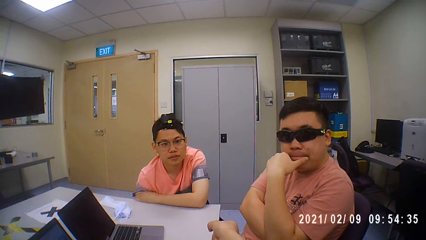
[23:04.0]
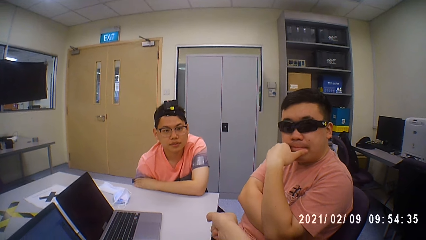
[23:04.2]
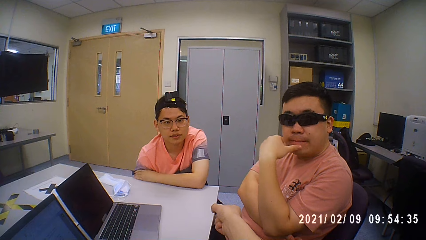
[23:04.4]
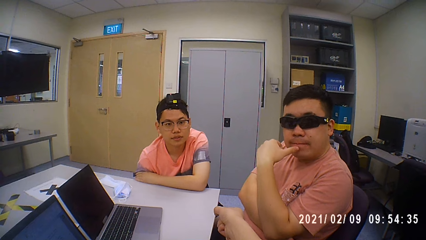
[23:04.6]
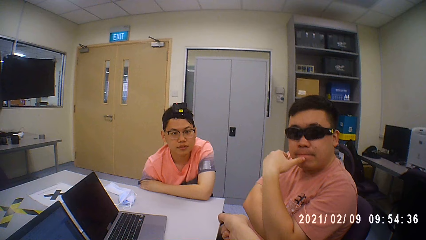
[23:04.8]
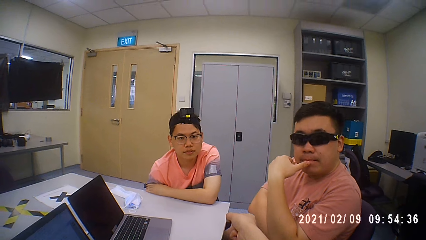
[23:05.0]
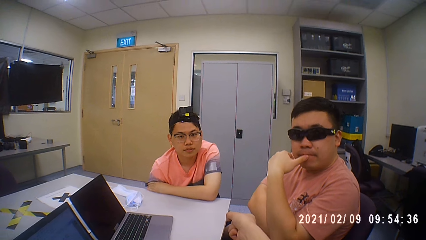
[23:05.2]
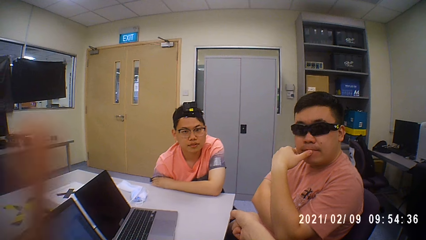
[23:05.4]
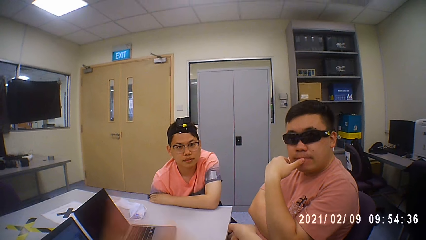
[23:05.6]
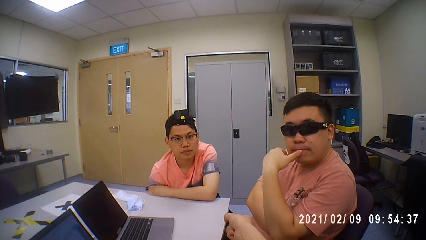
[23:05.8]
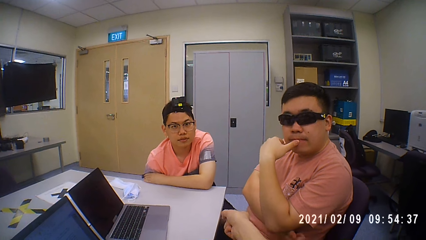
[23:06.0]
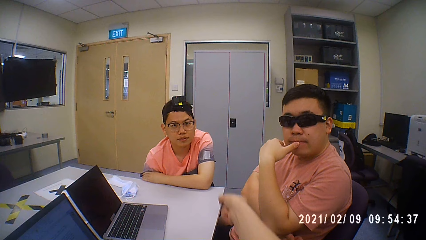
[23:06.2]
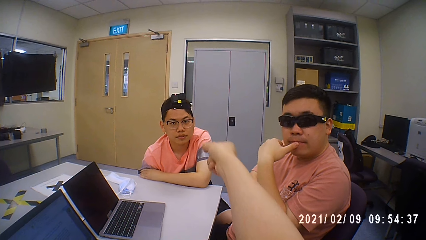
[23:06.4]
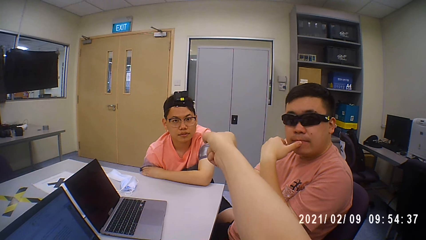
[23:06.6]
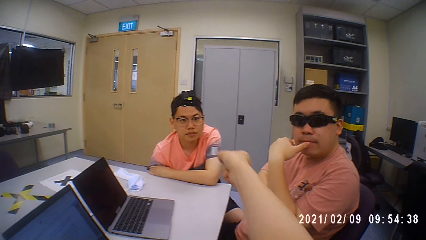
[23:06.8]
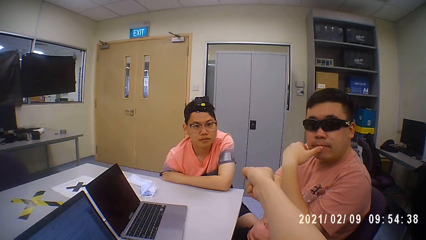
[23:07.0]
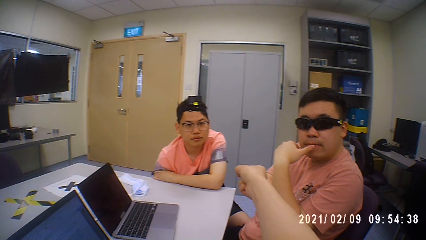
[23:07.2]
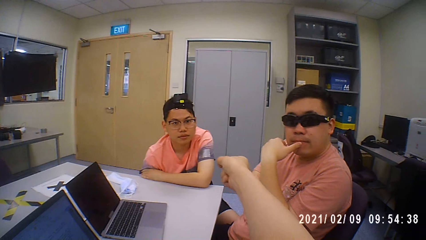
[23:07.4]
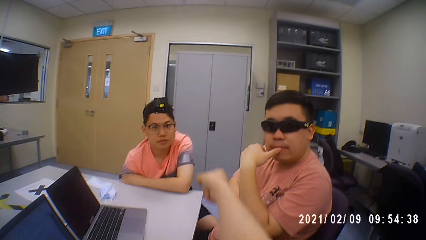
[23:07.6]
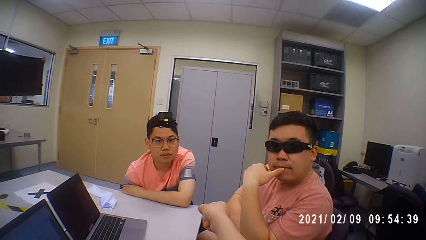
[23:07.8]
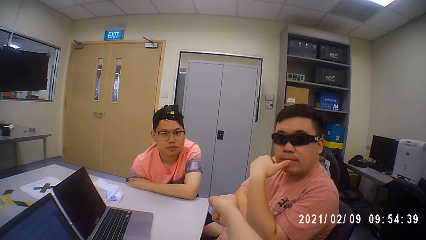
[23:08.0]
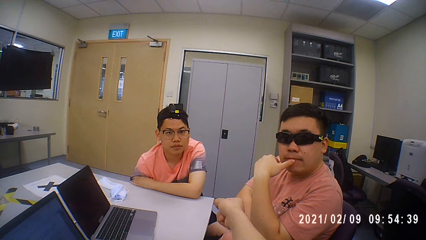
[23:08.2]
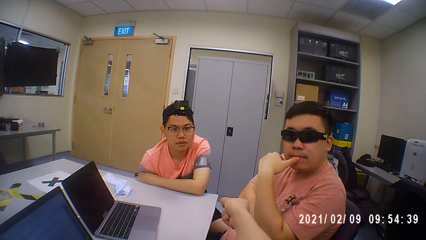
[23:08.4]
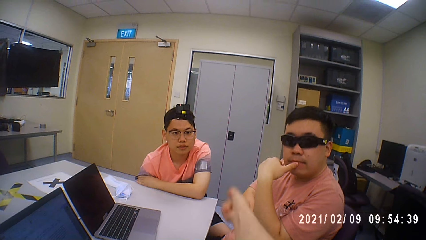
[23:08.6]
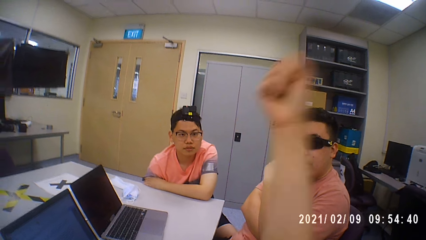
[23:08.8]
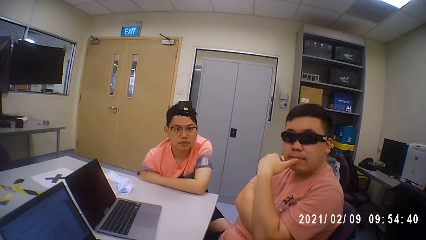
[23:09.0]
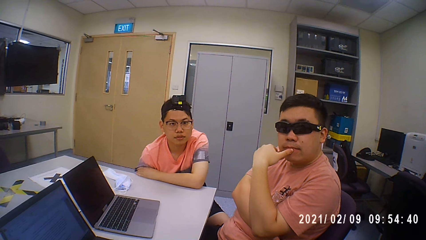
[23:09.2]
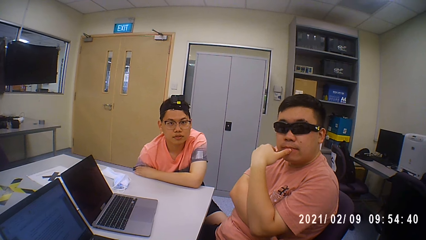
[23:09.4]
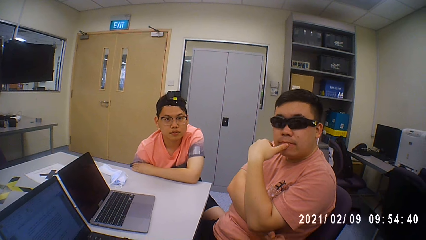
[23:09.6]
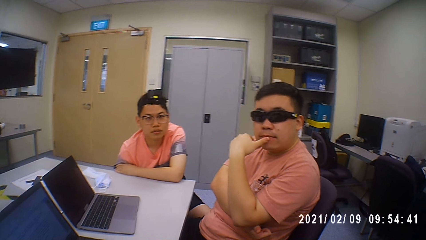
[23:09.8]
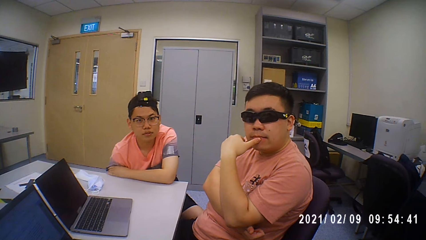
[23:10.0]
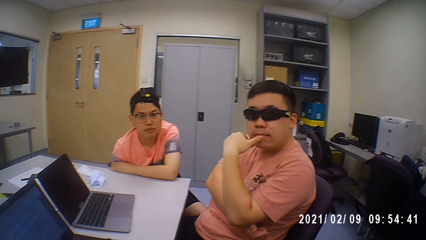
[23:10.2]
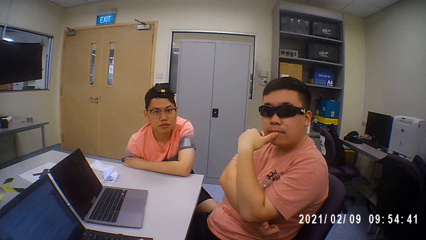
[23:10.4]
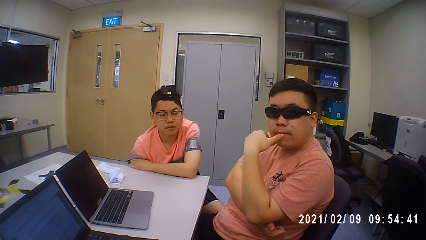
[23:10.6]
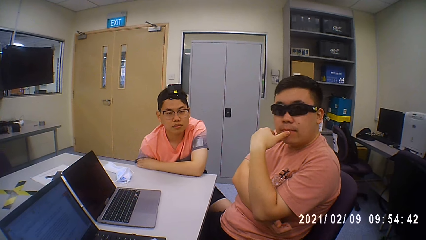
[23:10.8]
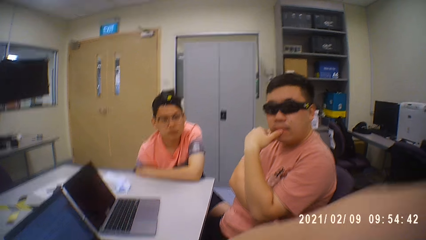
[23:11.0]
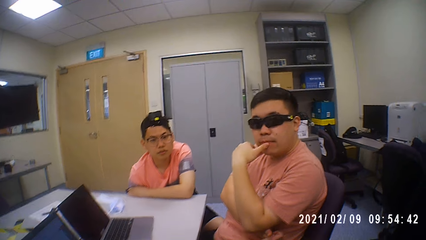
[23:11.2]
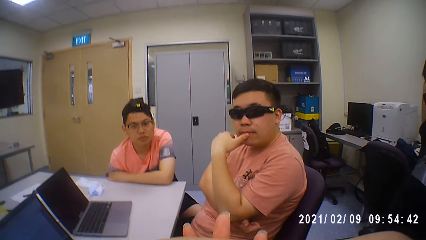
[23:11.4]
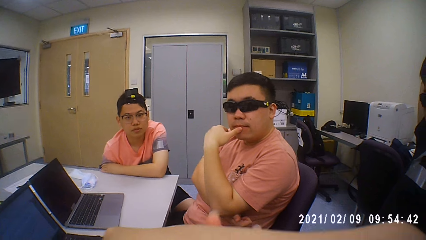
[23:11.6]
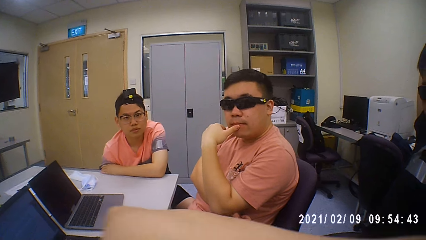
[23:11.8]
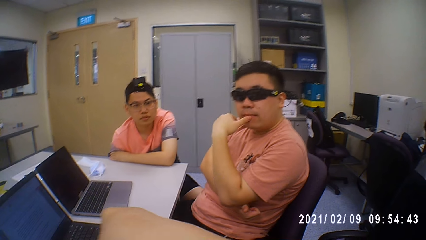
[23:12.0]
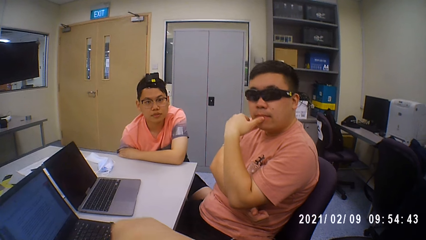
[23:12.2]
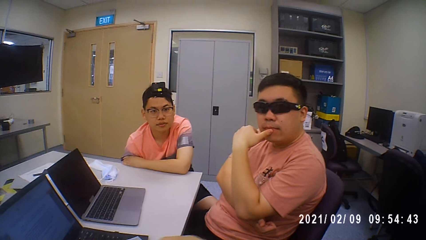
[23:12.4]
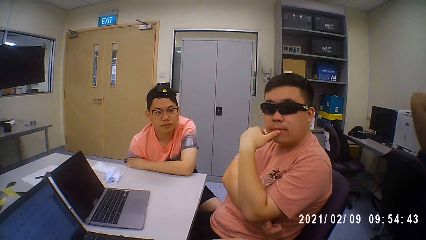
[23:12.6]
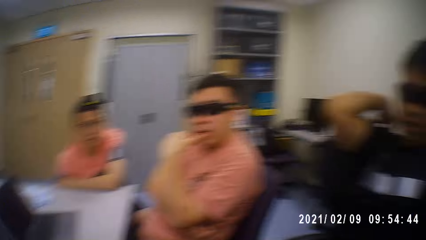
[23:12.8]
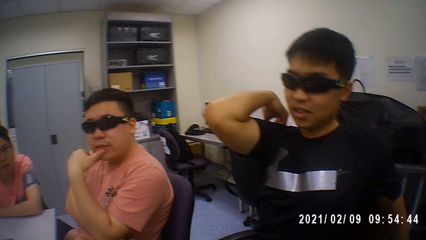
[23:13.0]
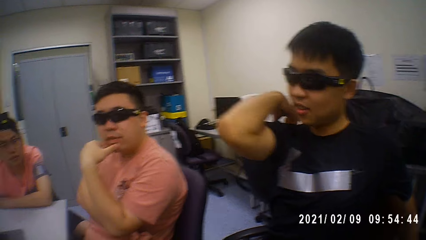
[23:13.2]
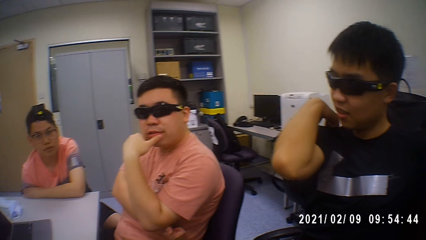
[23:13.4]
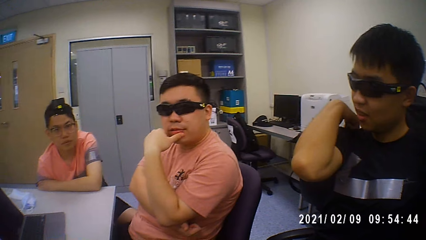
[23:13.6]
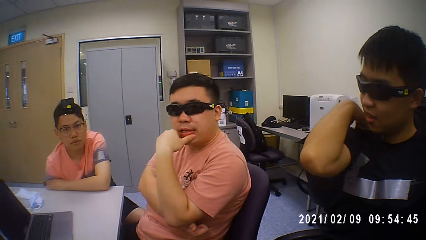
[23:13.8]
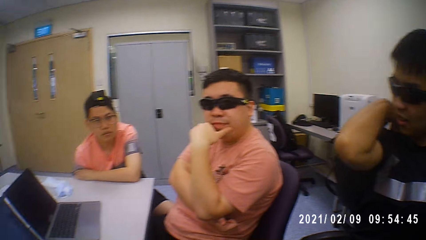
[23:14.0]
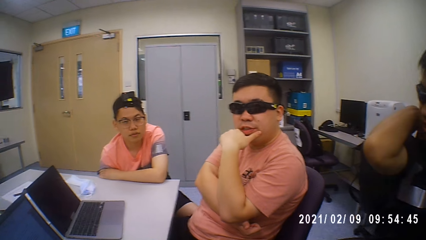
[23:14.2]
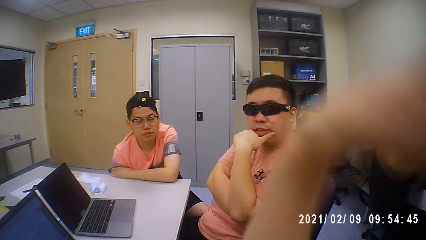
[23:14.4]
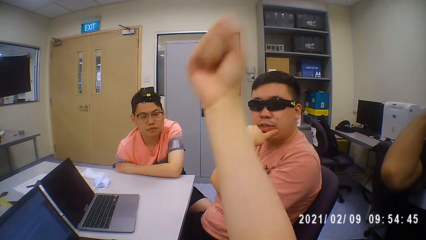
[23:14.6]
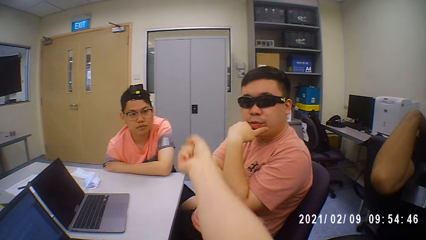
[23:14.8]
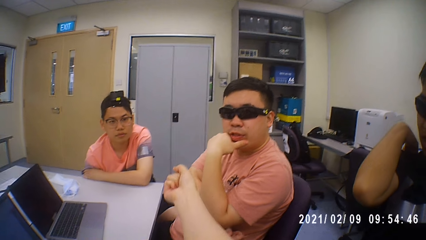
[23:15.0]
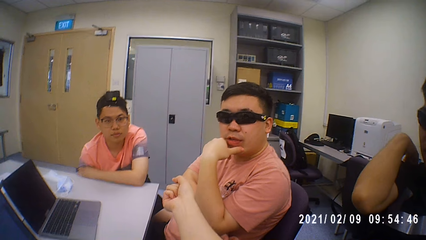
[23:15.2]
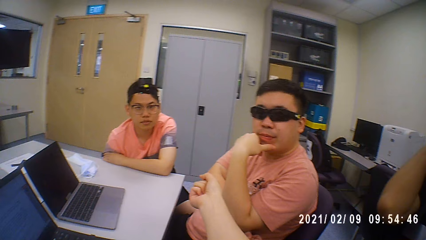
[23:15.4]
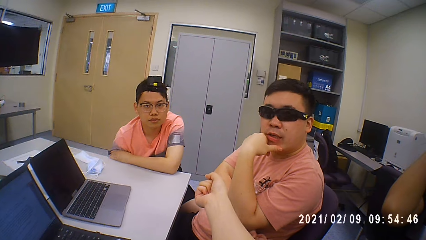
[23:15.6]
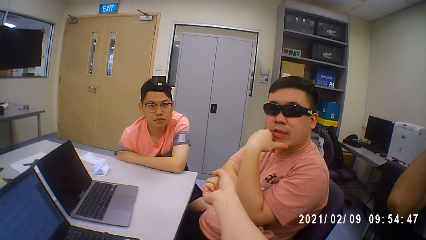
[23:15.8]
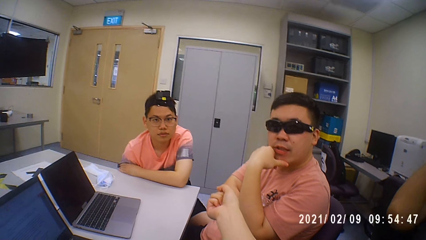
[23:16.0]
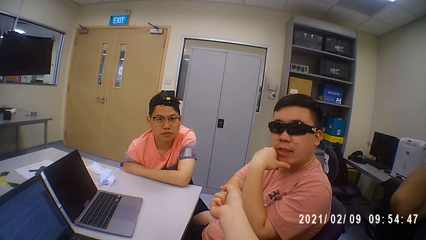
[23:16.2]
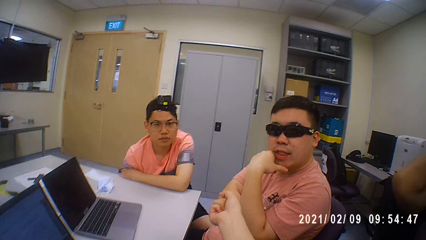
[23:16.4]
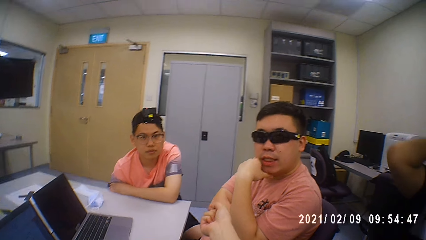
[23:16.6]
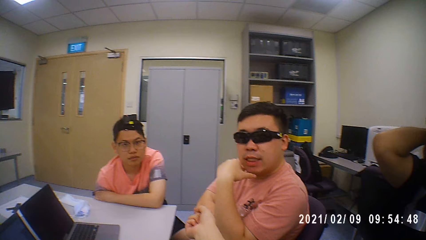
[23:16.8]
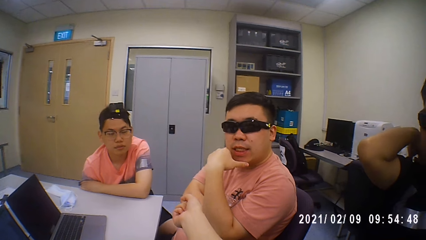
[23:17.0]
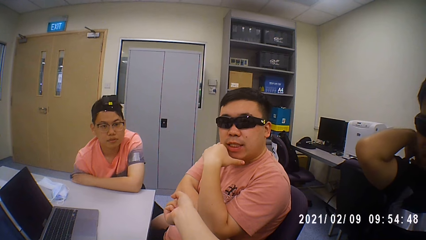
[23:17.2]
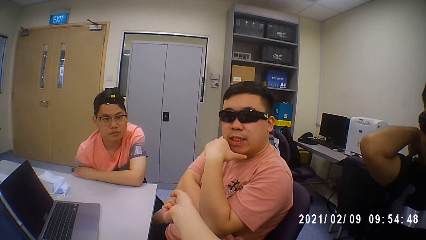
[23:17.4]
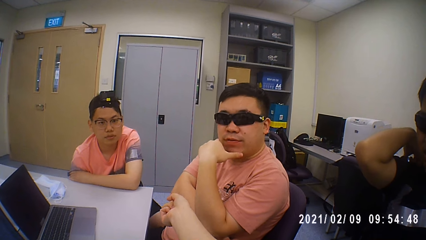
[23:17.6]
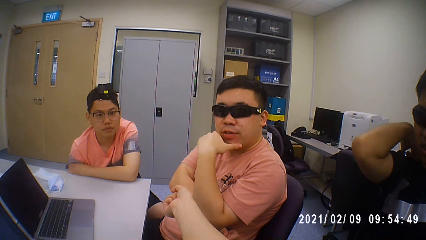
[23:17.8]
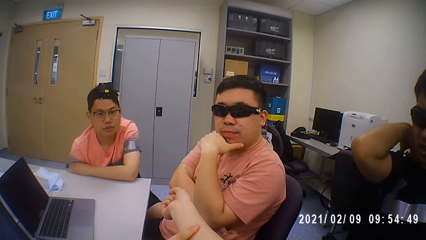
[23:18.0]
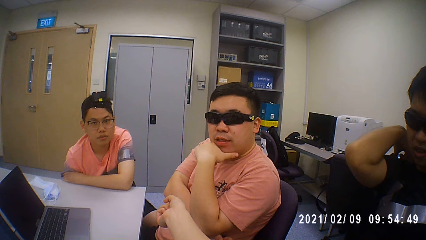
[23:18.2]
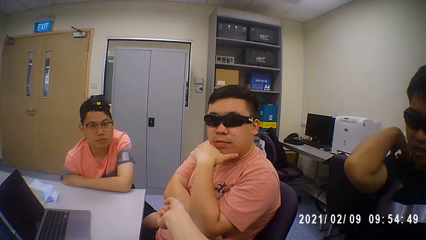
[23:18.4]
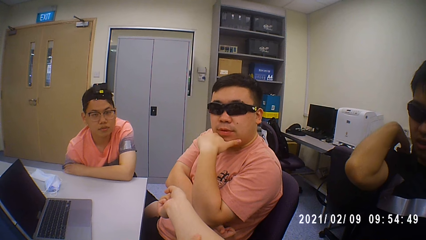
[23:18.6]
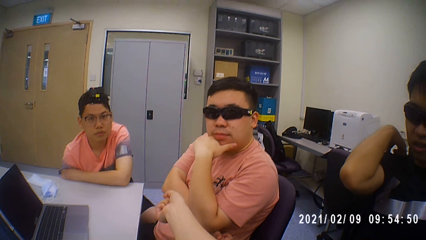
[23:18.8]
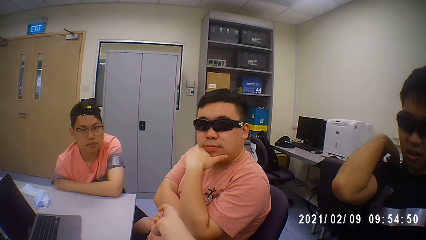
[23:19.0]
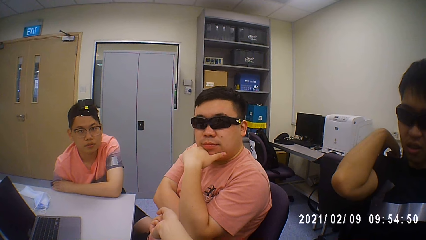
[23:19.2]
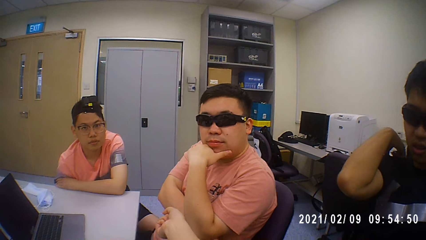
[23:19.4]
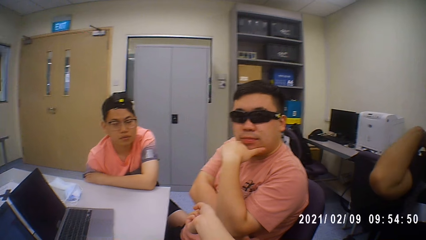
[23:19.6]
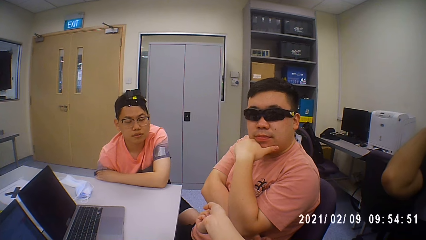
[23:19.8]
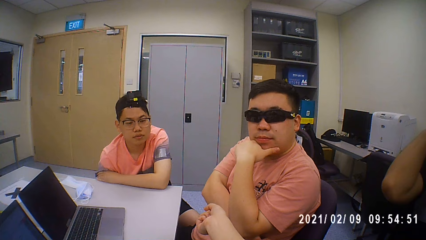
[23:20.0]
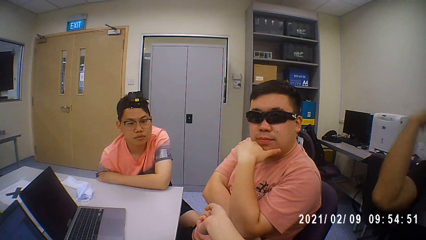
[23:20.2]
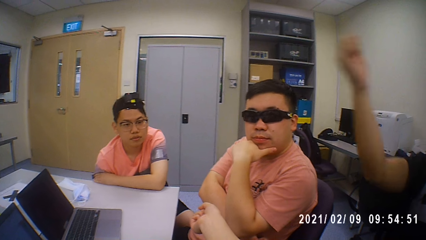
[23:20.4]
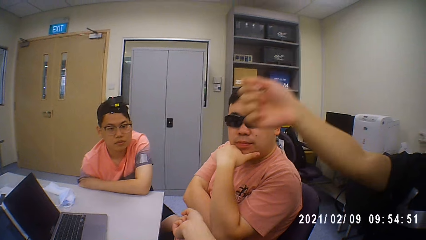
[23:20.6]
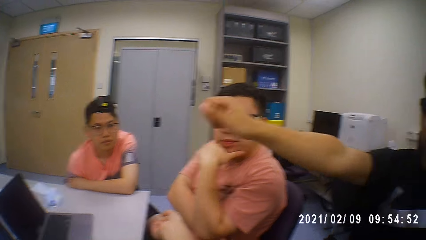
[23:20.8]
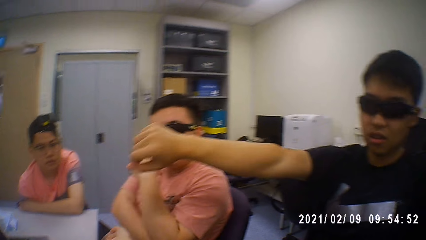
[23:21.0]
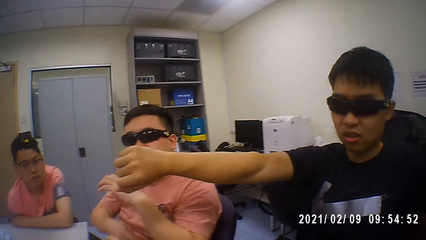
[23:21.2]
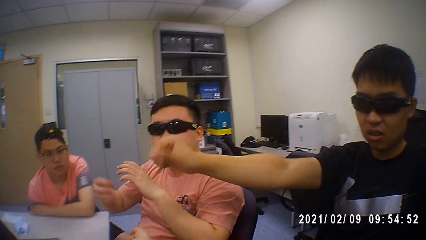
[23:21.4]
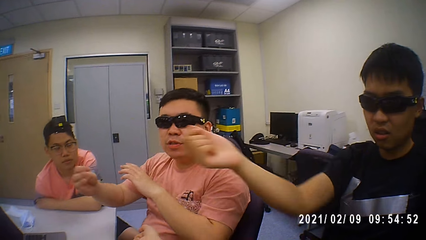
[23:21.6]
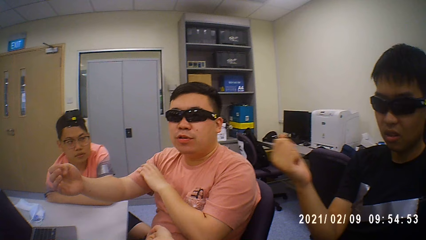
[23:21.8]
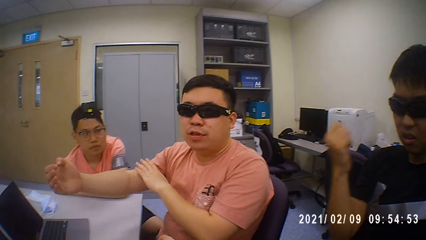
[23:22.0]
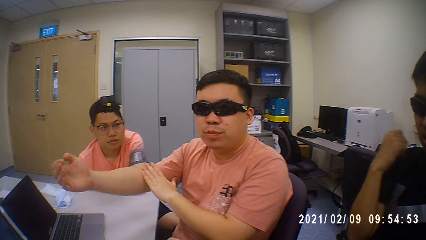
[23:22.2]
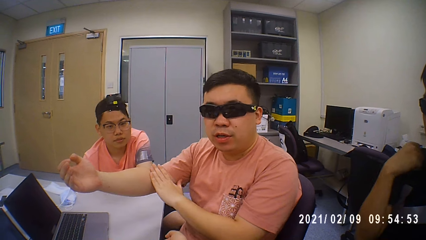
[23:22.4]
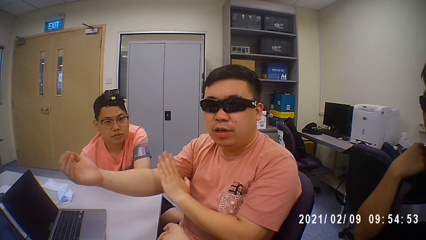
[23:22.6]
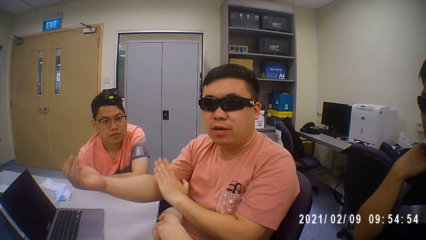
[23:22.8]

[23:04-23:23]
The camera wearer raises a hand. They lift a hand. A man raises a hand. The camera wearer puts a hand forward. A person puts a hand forward. Another person puts a hand forward.
